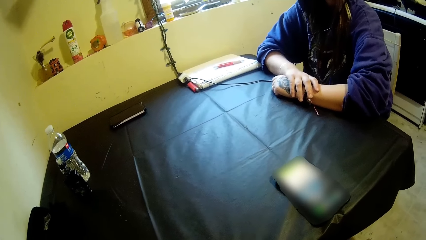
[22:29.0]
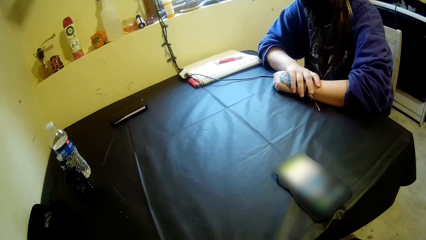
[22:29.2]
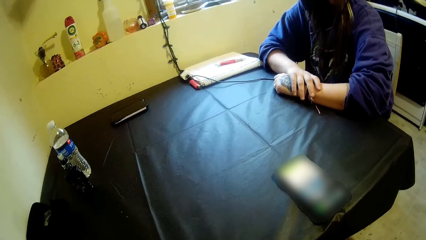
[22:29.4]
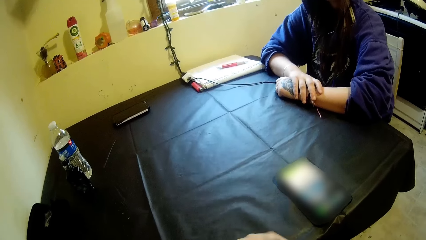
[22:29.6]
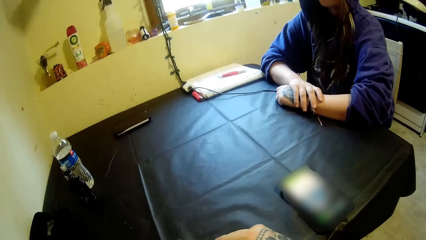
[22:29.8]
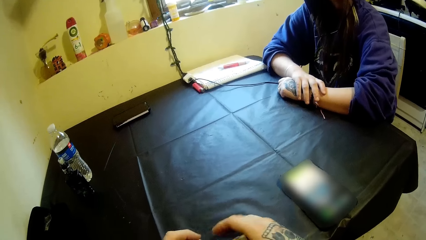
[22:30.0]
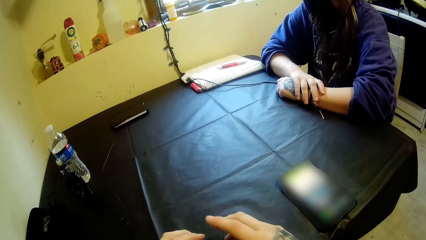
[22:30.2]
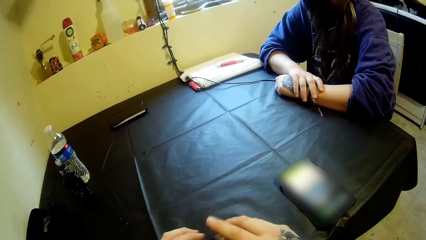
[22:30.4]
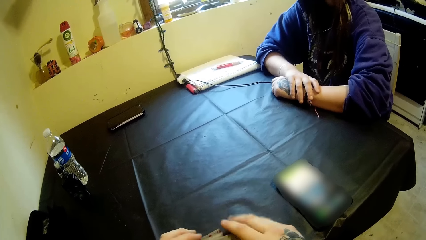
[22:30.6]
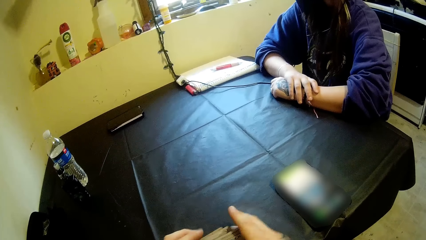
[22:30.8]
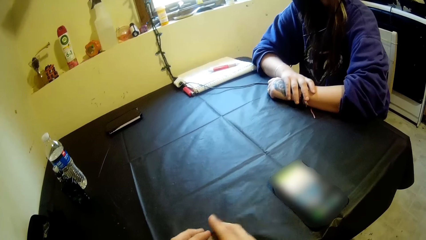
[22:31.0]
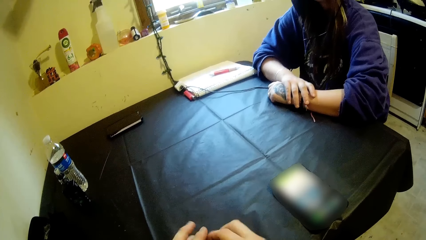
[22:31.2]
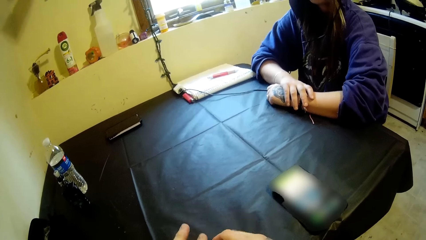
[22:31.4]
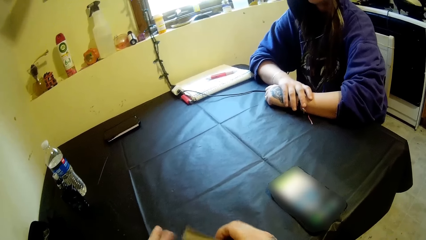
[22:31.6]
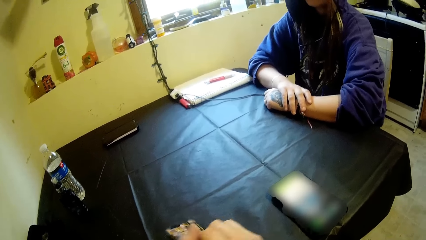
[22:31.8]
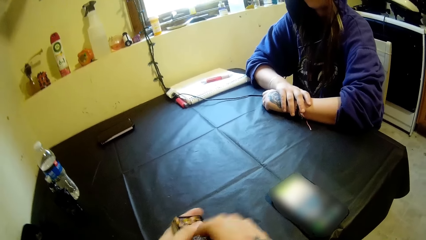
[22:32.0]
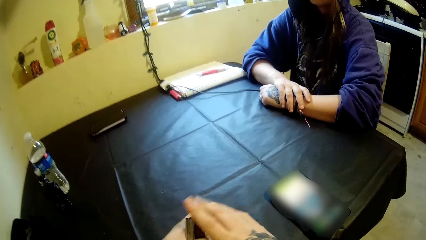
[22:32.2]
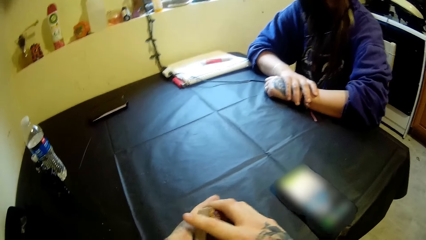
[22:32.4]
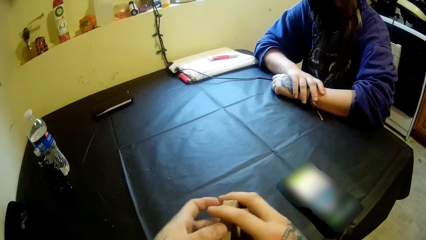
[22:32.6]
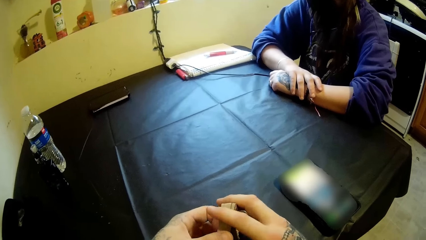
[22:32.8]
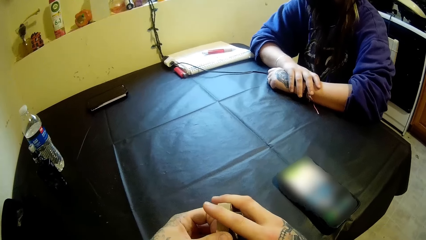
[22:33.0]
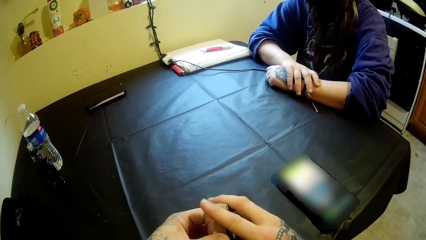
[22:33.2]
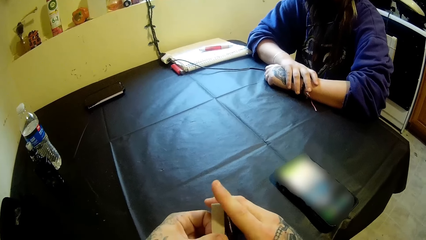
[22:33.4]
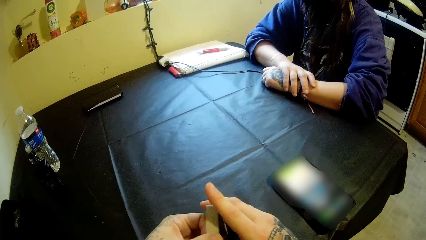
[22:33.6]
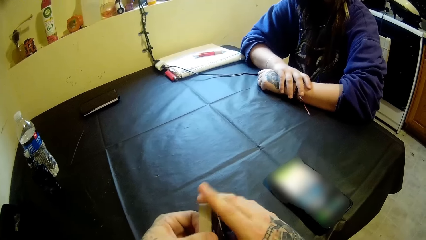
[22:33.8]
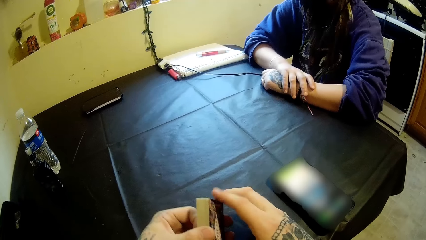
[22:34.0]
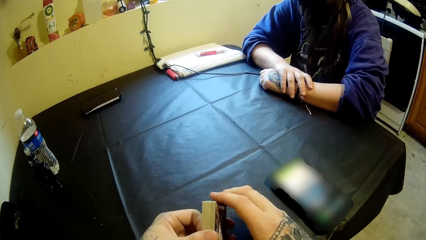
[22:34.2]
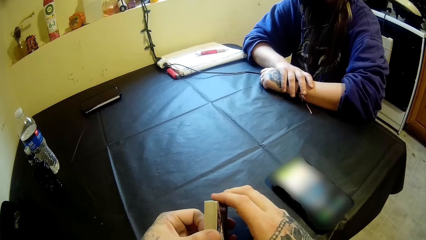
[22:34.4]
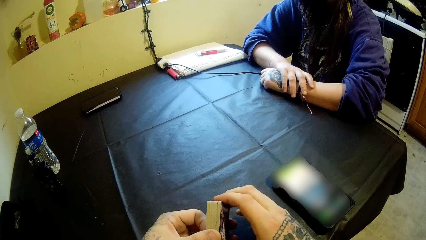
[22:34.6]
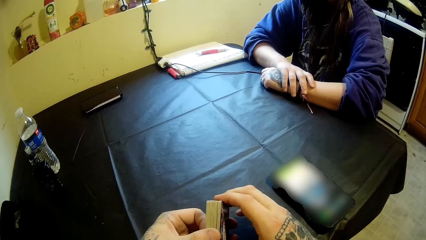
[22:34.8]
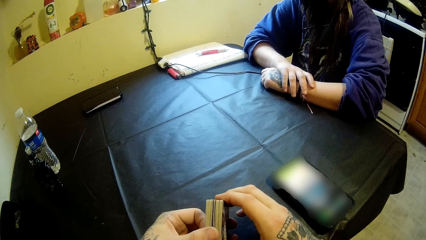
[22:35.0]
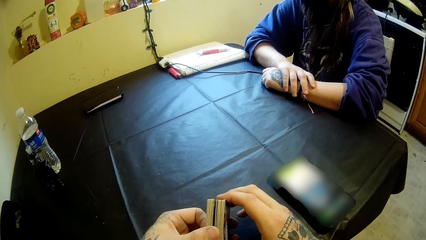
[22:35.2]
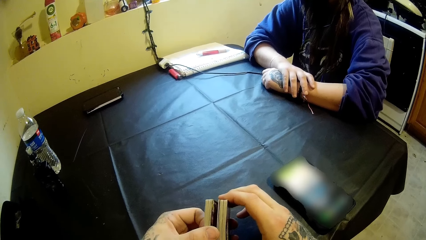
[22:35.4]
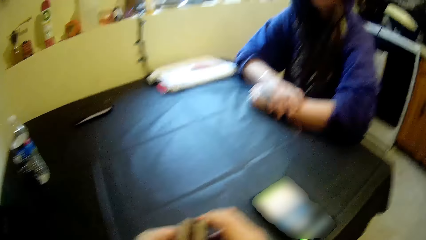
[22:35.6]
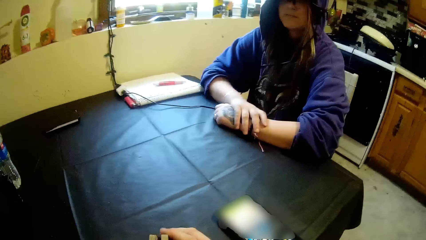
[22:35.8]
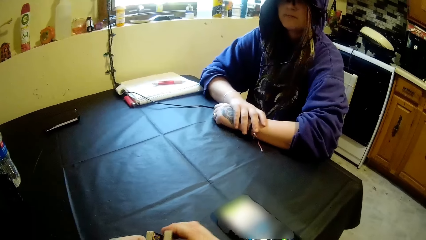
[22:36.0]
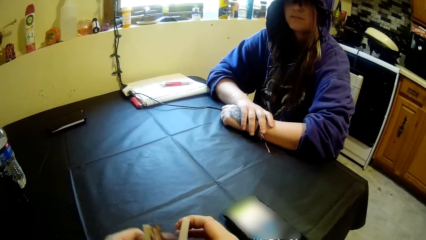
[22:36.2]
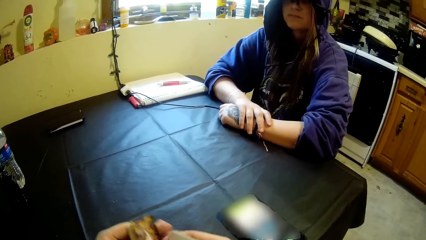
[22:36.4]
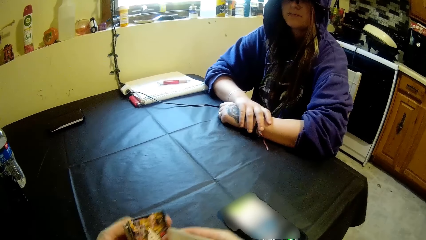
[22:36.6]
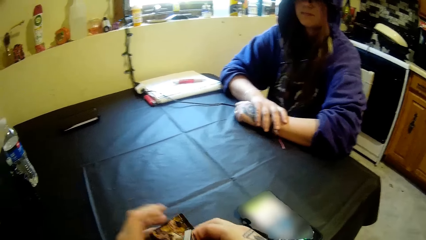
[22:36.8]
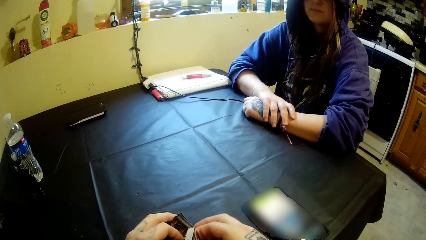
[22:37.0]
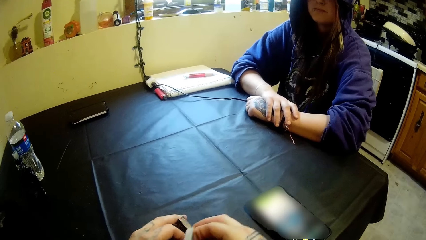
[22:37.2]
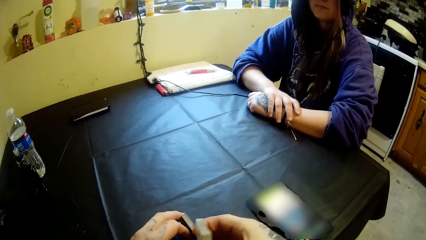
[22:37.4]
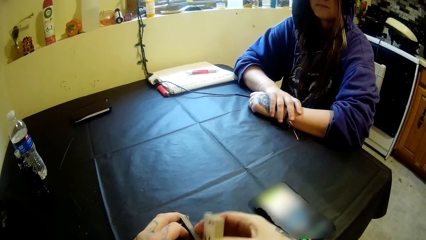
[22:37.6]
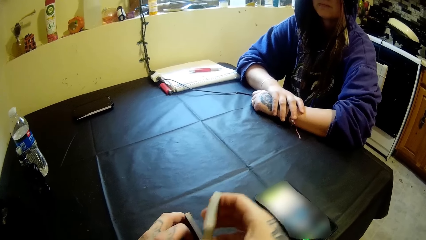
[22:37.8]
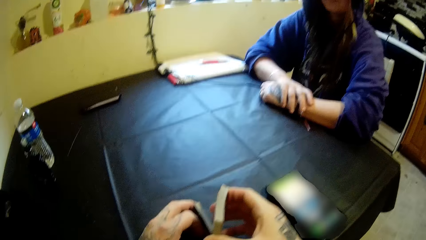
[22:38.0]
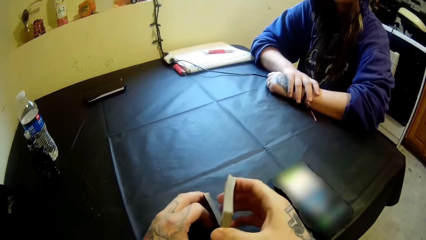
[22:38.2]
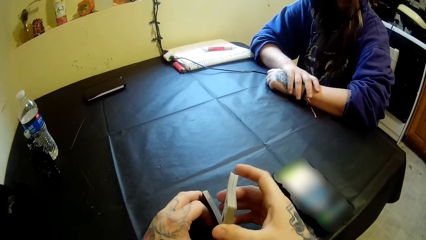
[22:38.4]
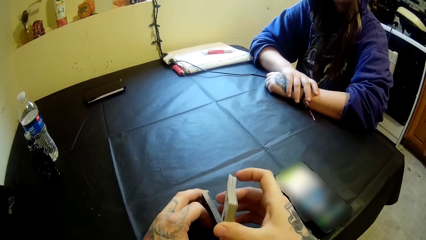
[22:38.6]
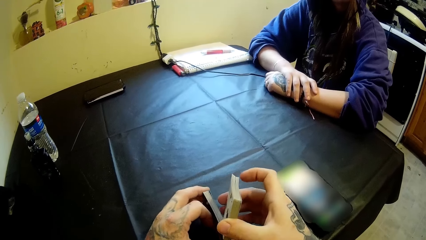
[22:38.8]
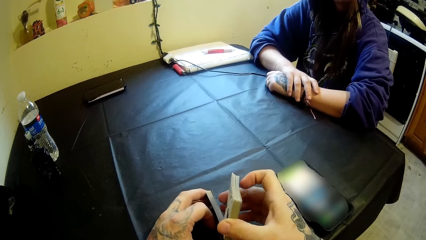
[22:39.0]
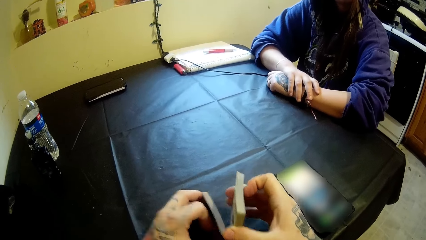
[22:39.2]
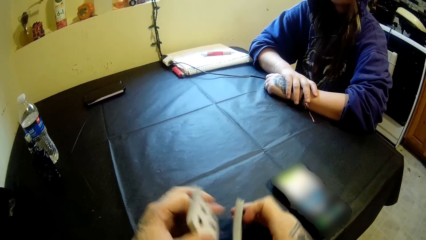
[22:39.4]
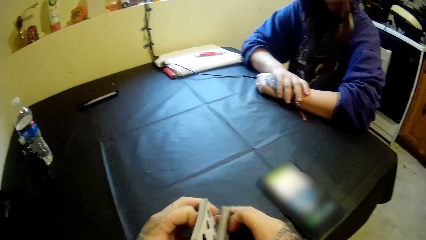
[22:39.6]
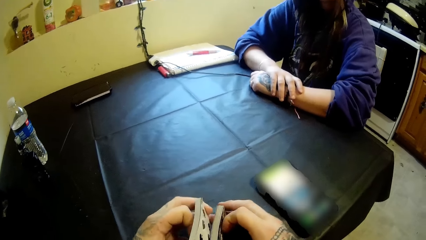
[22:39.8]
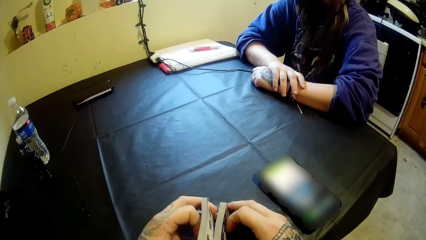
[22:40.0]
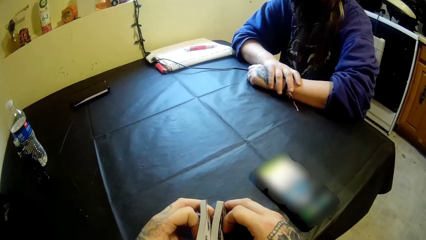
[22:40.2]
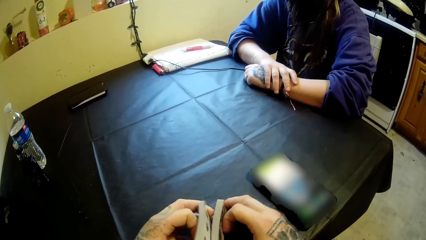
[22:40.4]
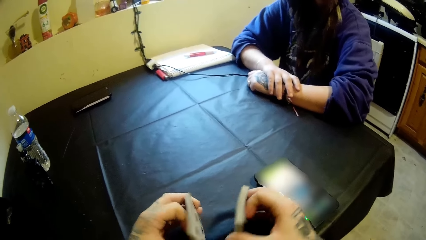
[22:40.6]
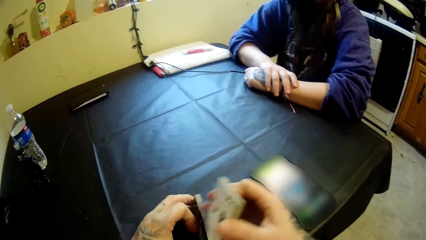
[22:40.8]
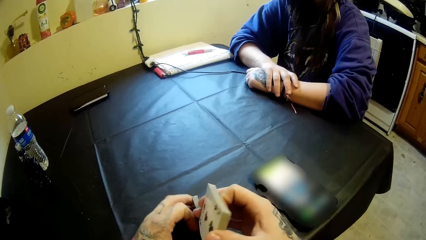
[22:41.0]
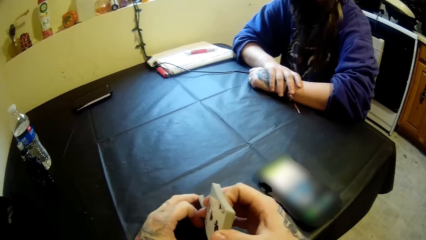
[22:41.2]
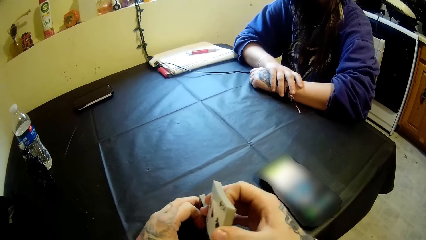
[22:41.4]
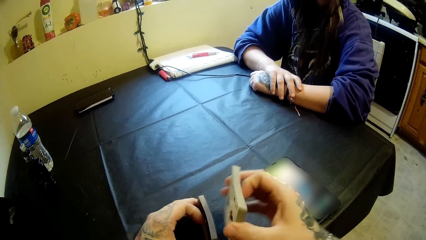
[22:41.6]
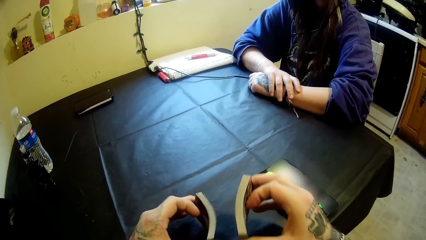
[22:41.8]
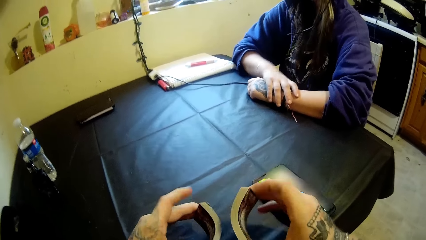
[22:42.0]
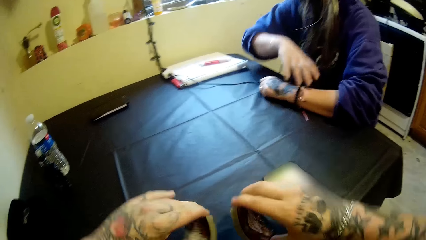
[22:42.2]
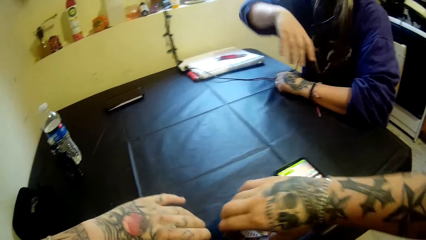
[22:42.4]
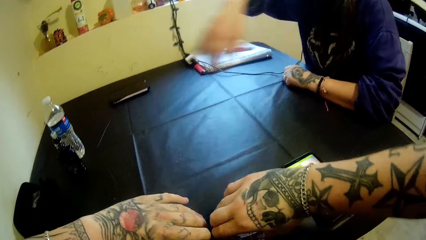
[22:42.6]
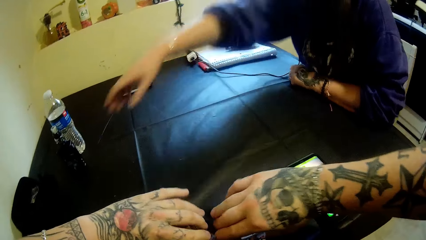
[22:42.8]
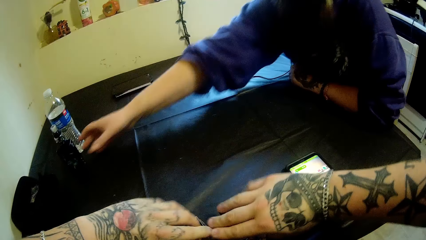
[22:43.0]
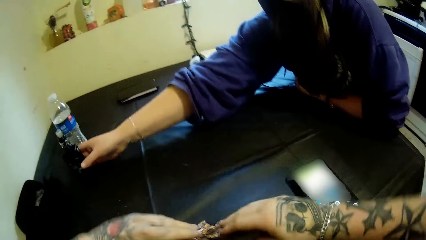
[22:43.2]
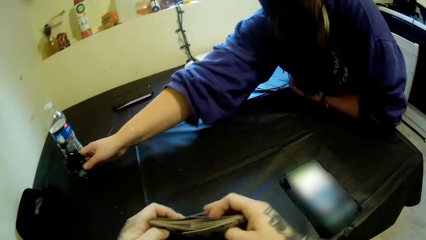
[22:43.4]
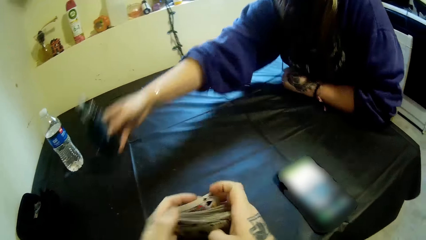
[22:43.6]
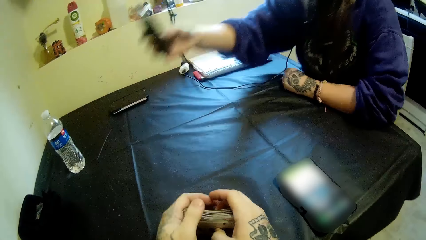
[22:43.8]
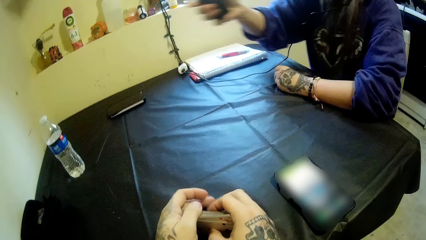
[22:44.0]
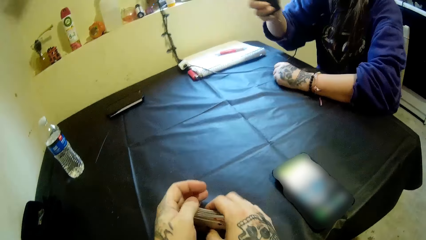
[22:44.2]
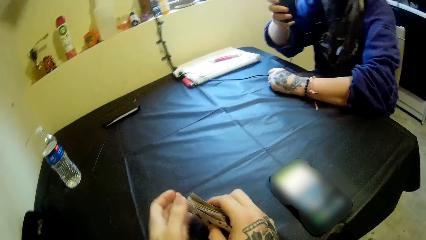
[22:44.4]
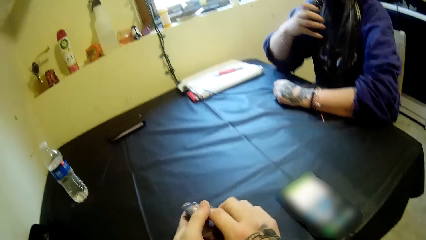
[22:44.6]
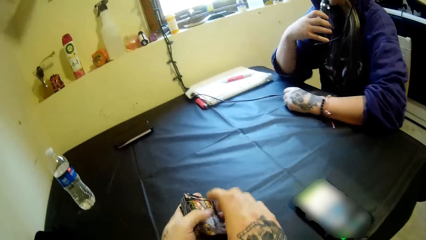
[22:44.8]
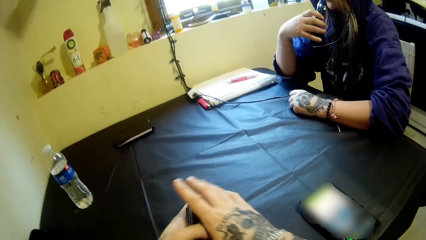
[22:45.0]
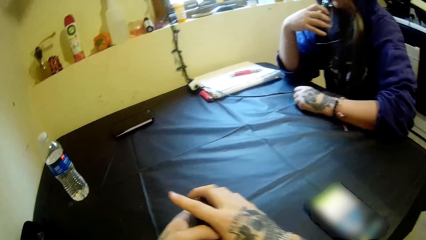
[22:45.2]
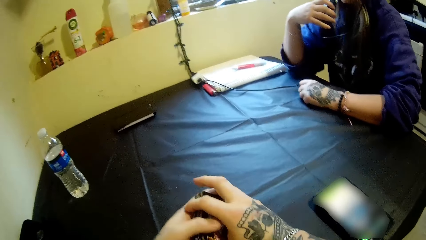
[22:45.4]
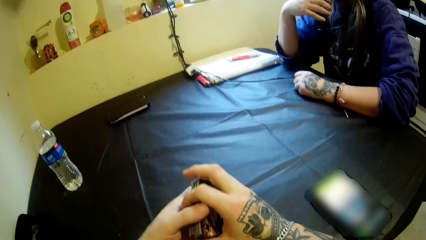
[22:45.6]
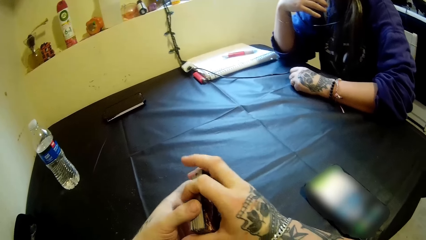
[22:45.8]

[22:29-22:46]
The camera wearer adjusts the cards with both hands. He splits the cards into both hands. He places the cards in his left hand on the table. He places the cards in his left hand on the cards in his right hand. He puts the cards in both hands on the table. A woman picks up a portable bottle of shisha from the table with her right hand. The camera wearer puts the cards together with both hands. The woman puts the portable bottle of shisha into her mouth. The camera wearer adjusts the cards with both hands.
